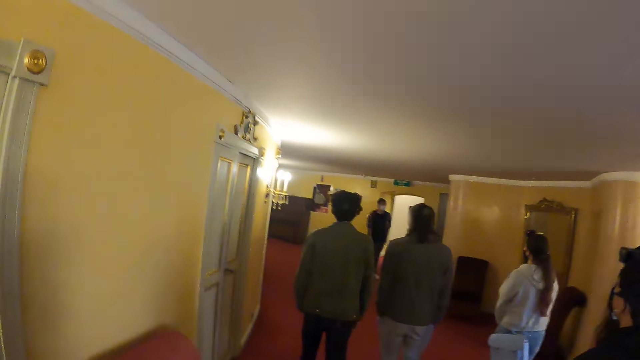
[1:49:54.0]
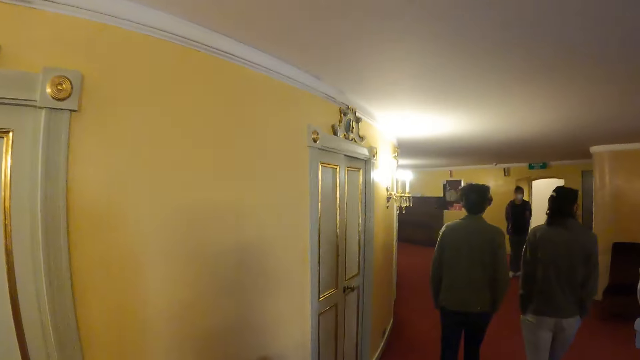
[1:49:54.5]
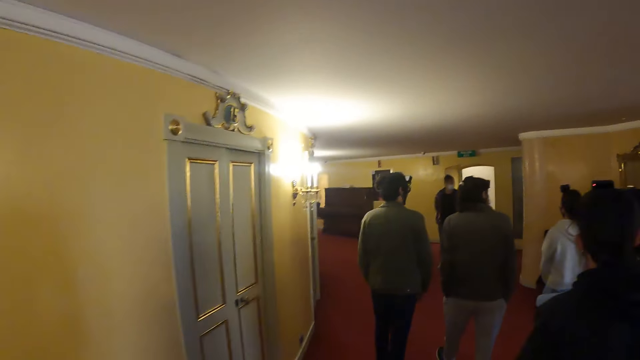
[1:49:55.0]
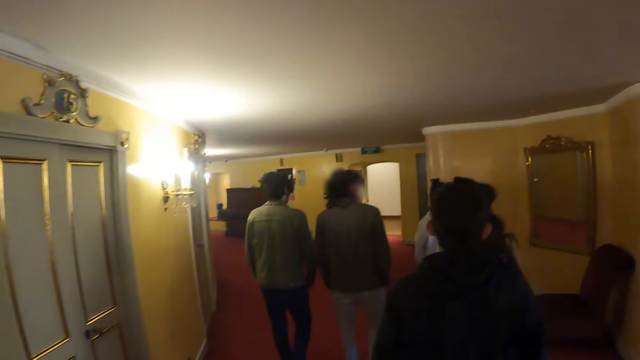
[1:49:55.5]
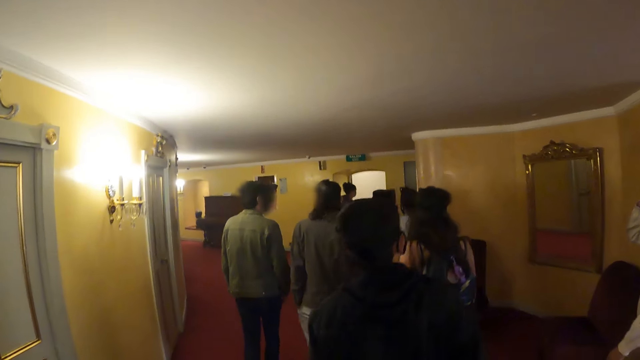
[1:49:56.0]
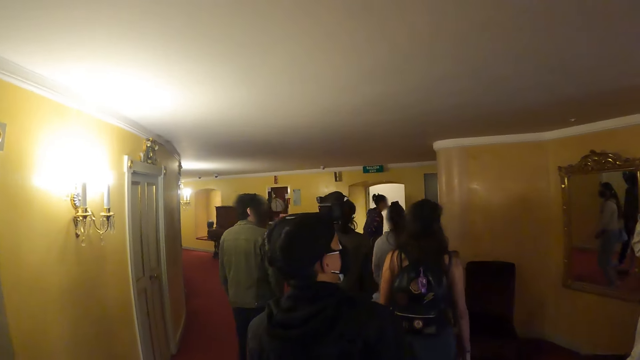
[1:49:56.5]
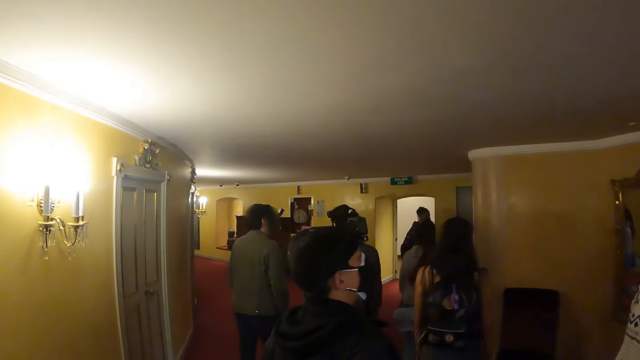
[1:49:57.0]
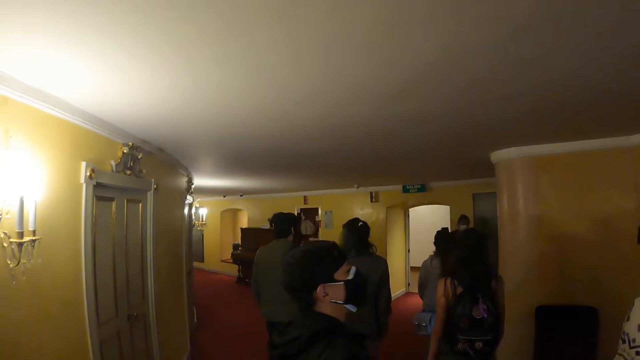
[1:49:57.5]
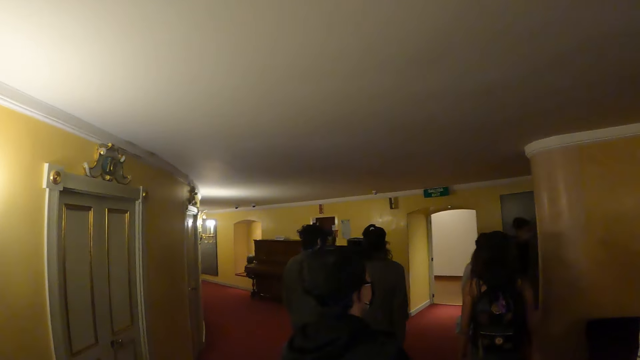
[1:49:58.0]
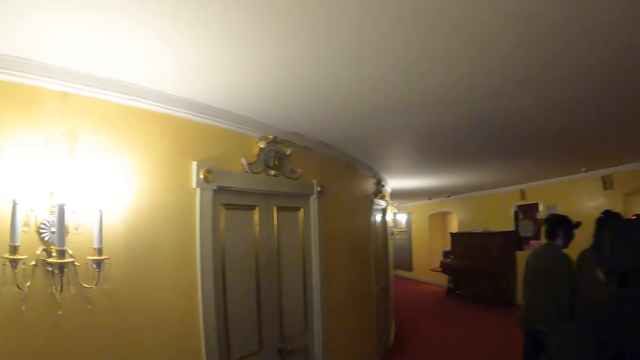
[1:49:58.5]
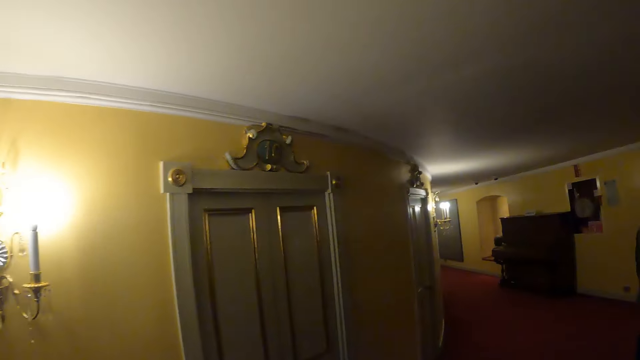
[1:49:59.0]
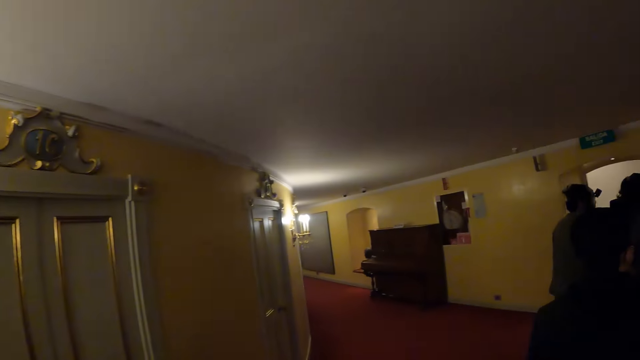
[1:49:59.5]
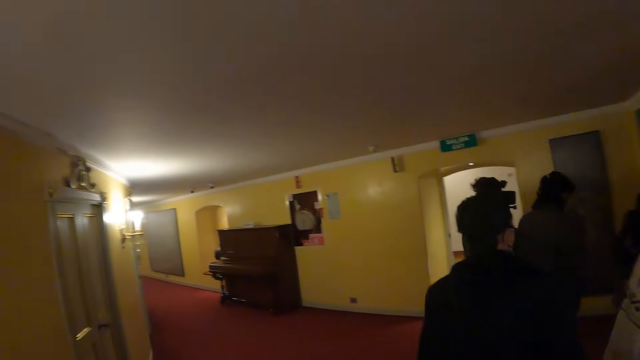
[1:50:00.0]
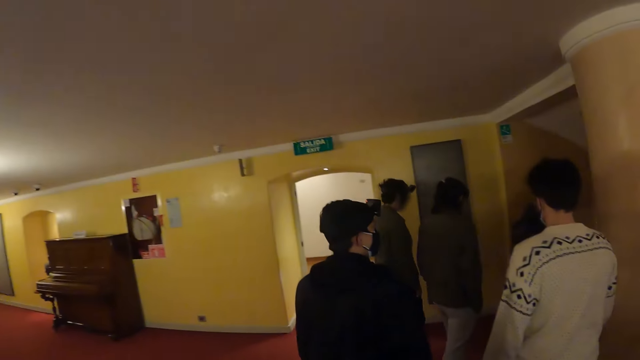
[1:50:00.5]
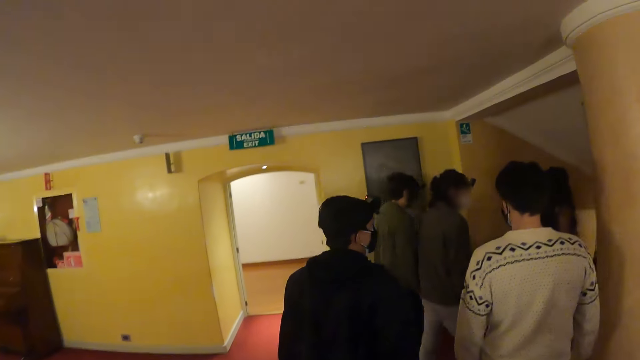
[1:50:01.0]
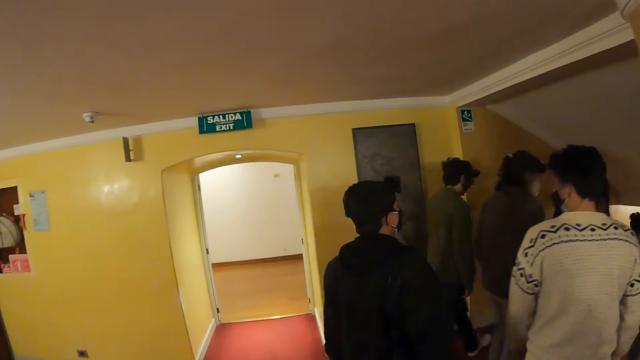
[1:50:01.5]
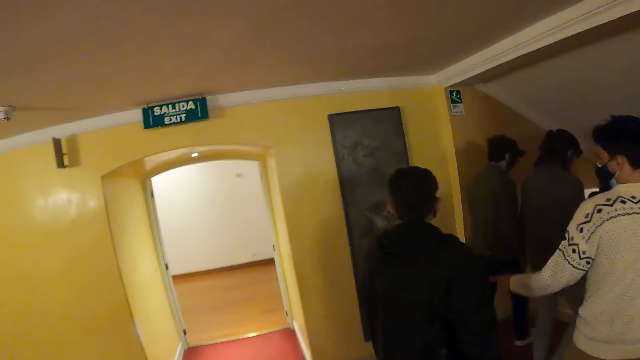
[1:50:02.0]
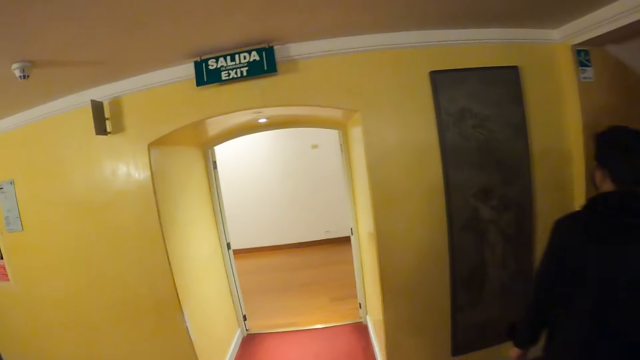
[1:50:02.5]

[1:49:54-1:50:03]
A man stands at the door. The man walks around the building.

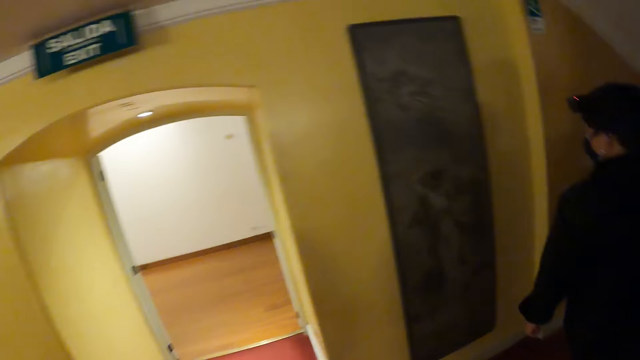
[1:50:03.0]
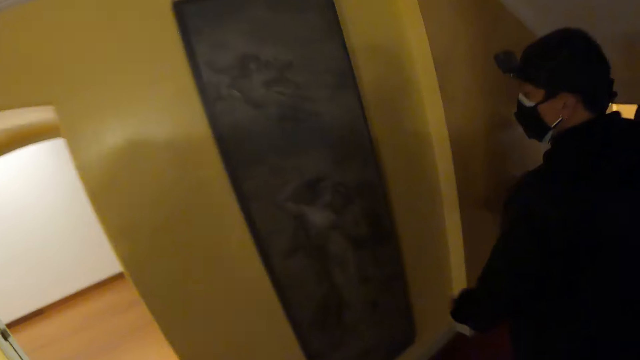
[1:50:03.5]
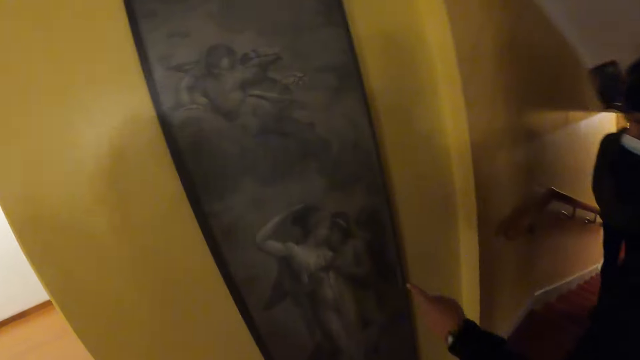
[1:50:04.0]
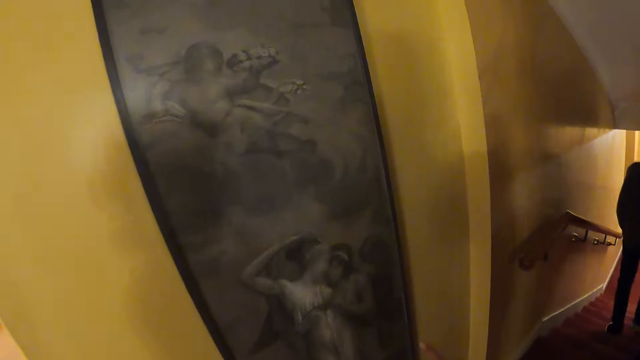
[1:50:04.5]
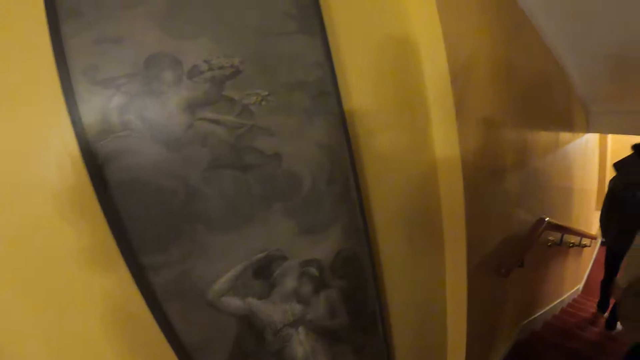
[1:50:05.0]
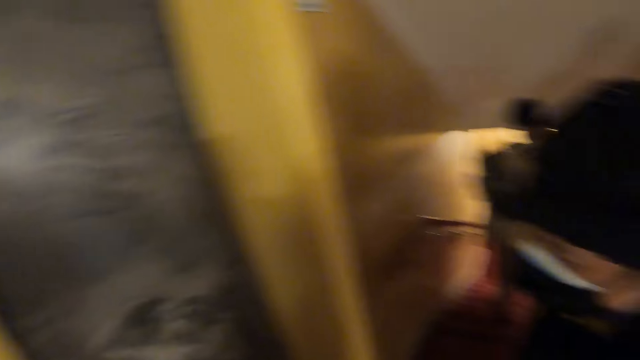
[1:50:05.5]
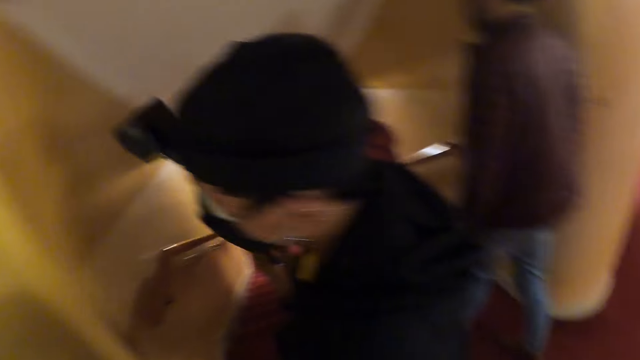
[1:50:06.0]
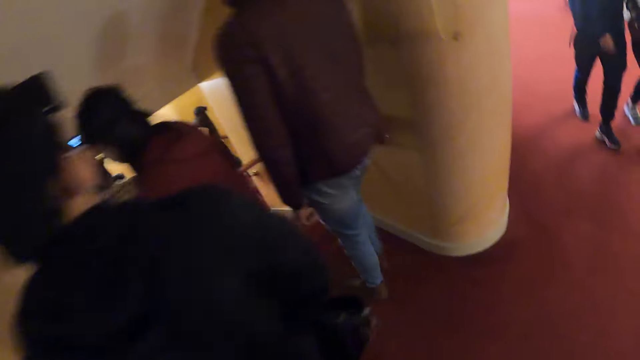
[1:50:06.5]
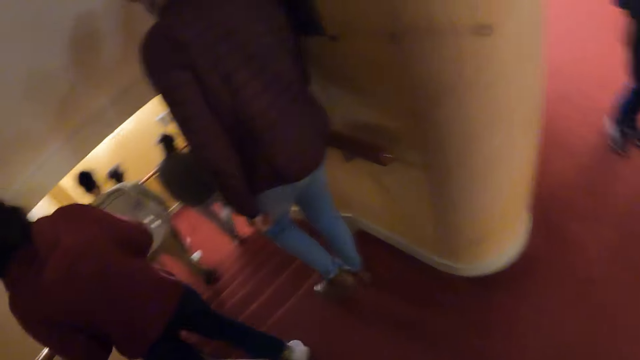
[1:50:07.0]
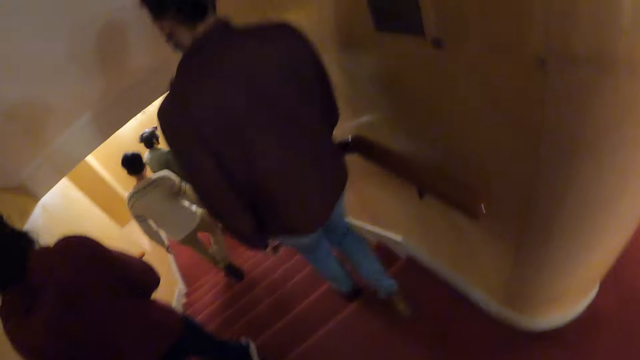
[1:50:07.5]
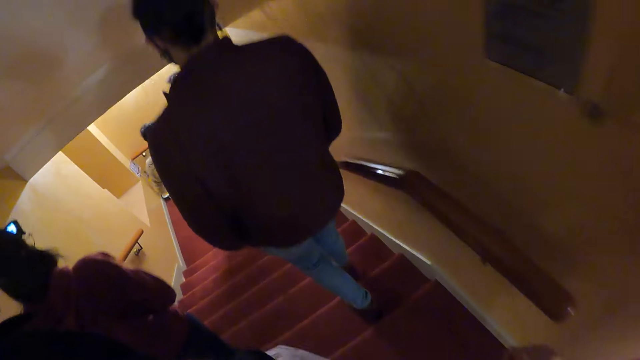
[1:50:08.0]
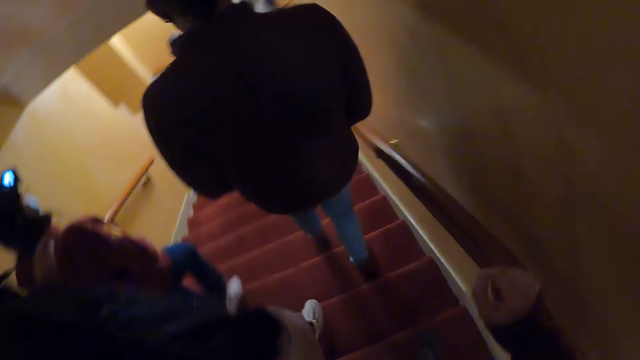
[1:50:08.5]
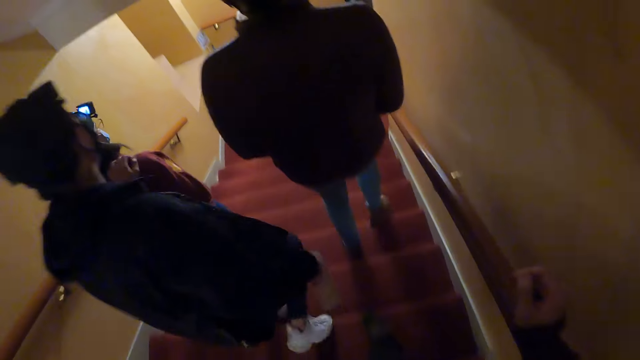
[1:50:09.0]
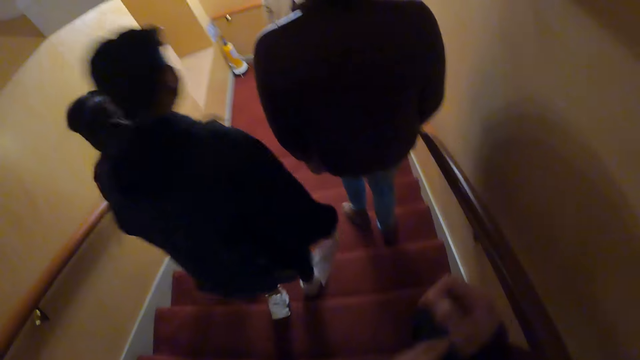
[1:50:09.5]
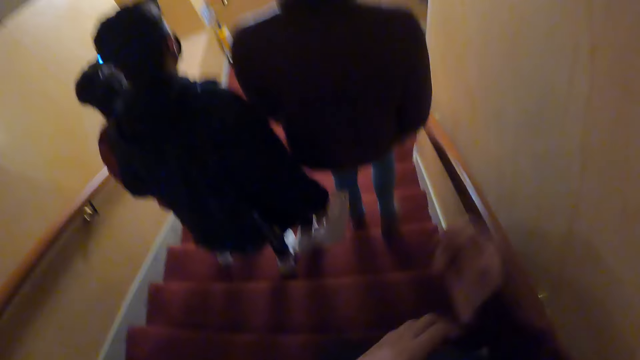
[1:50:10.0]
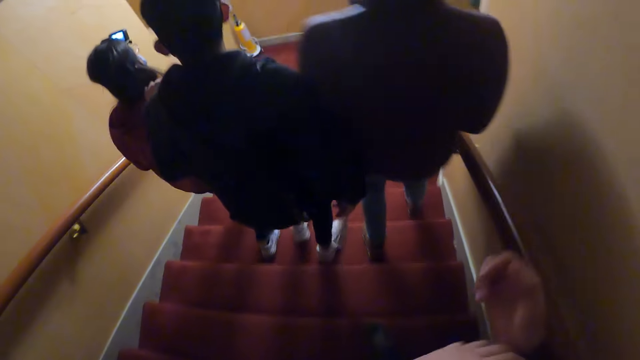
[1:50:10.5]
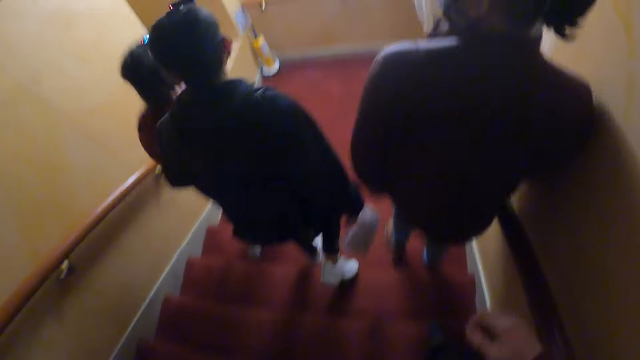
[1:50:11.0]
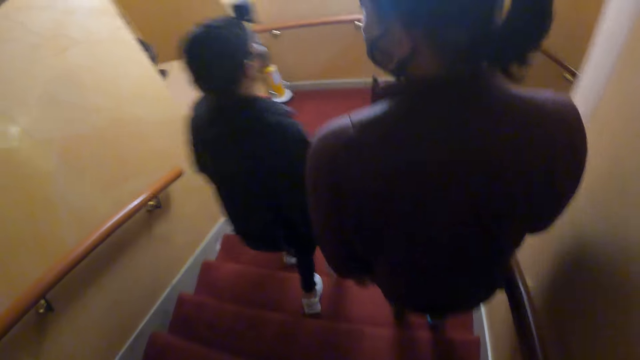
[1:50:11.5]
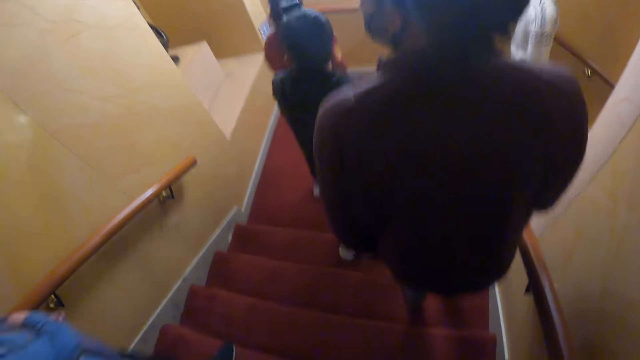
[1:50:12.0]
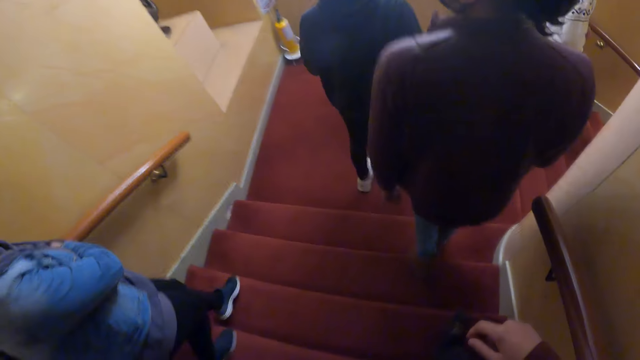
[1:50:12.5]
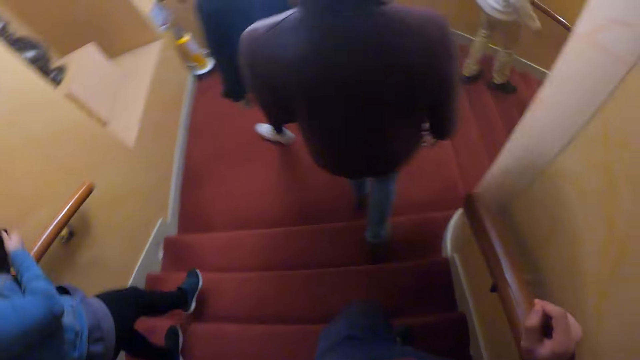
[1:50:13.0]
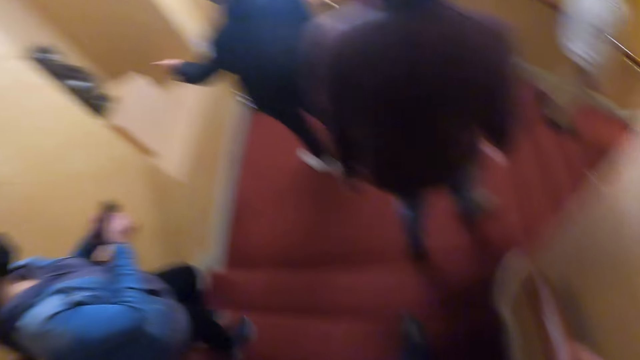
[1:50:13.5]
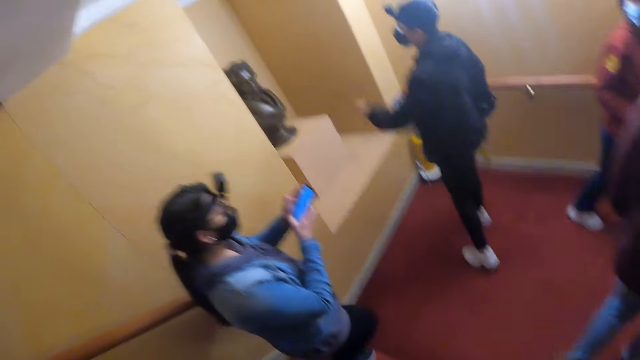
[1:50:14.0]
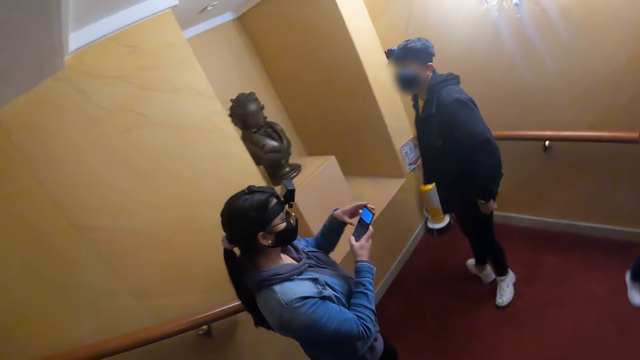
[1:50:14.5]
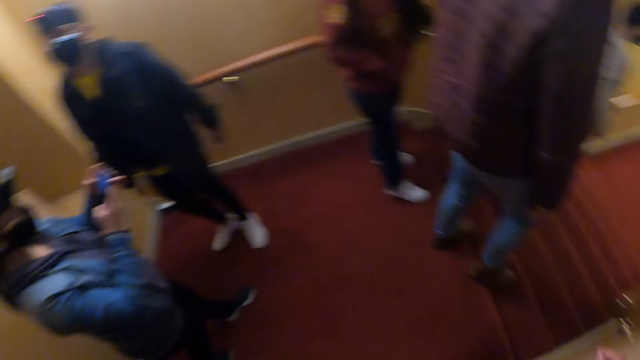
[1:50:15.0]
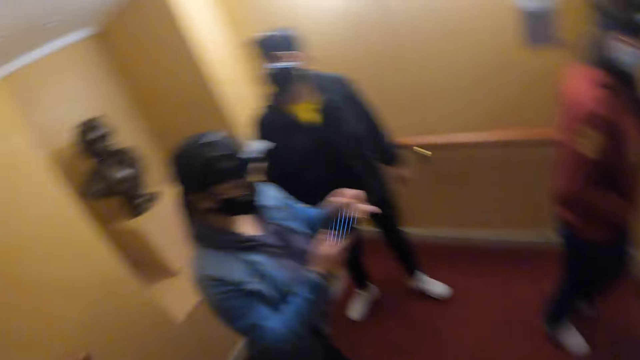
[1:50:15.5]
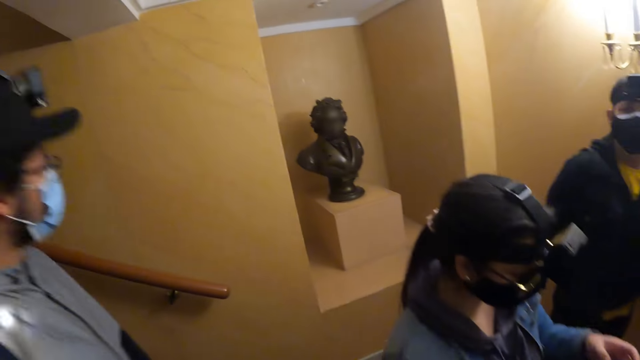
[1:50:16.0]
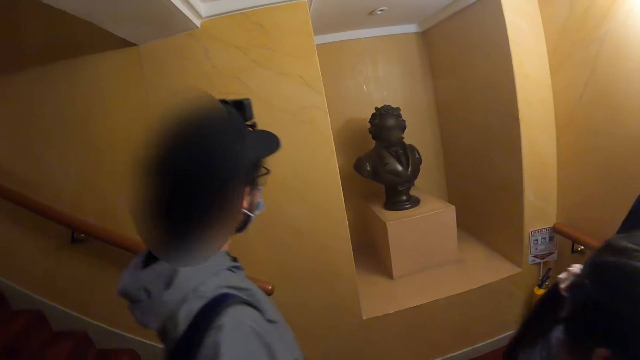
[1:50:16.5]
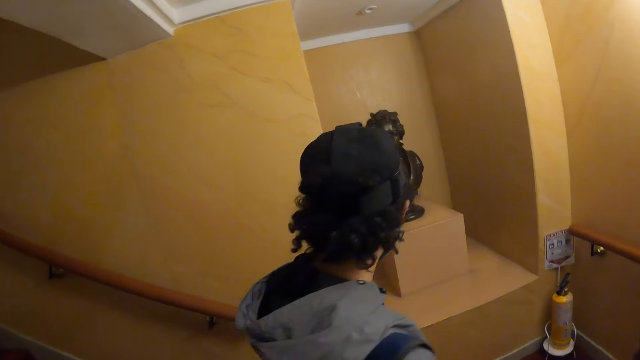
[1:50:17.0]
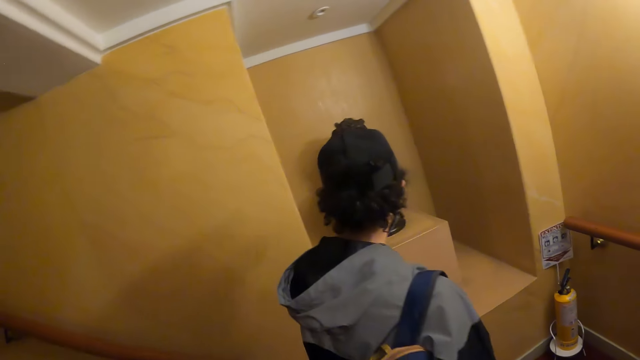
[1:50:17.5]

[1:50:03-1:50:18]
The camera wearer looks at the art on the wall. He walks away from the wall art. He descends the stairs. He holds his sleeves. He descends the stairs. He looks at the carving. He walks toward the carving.
